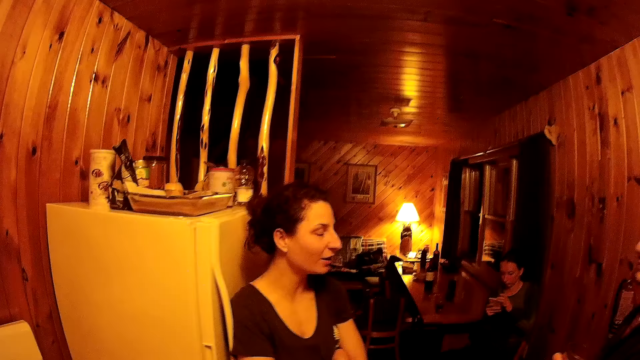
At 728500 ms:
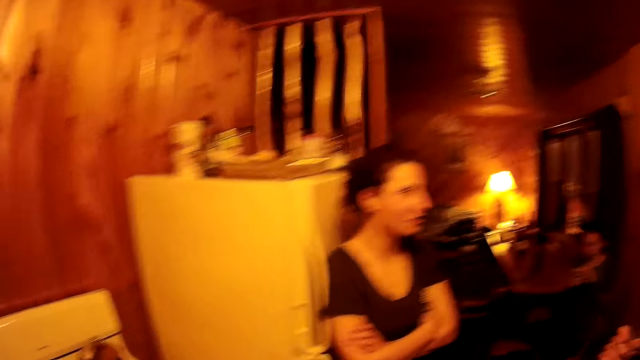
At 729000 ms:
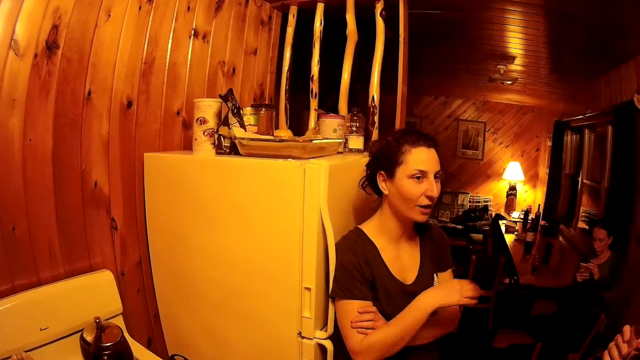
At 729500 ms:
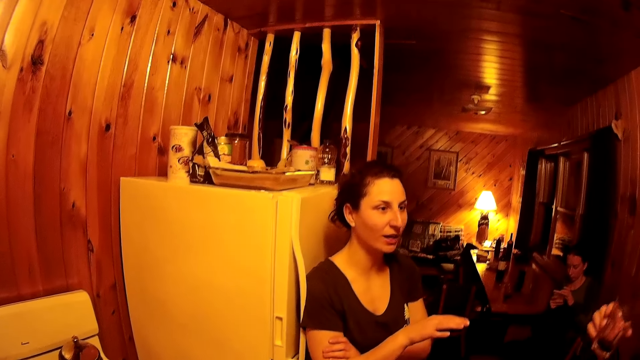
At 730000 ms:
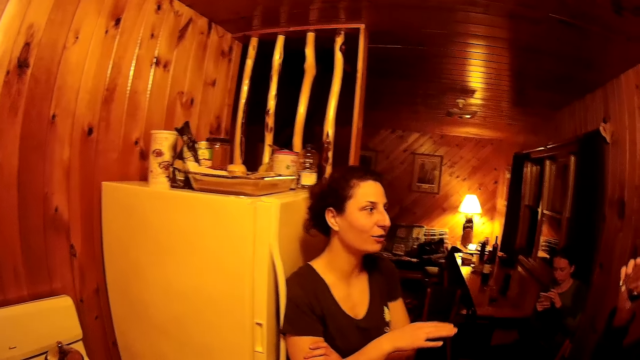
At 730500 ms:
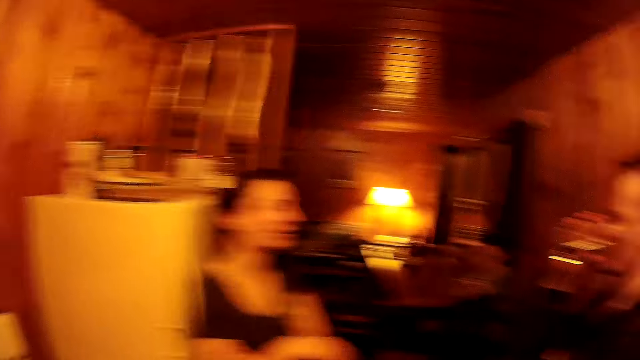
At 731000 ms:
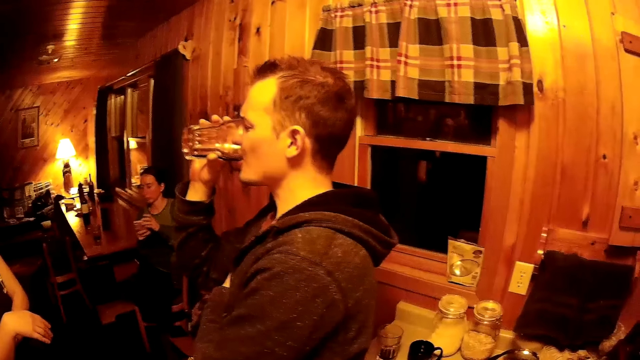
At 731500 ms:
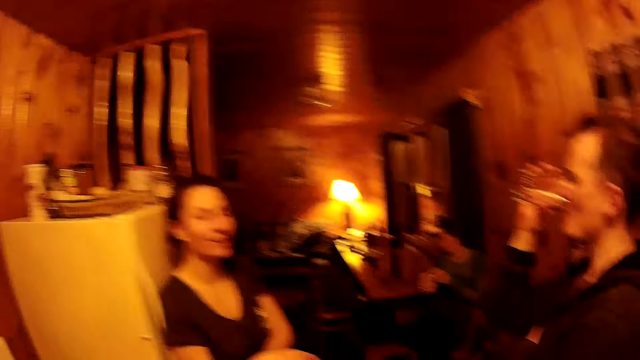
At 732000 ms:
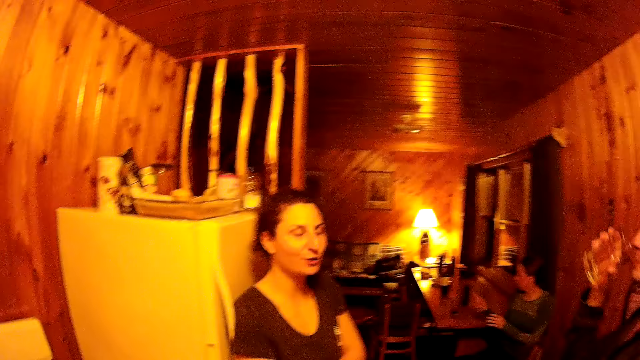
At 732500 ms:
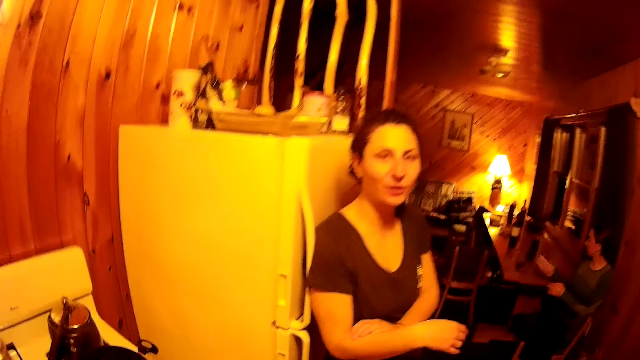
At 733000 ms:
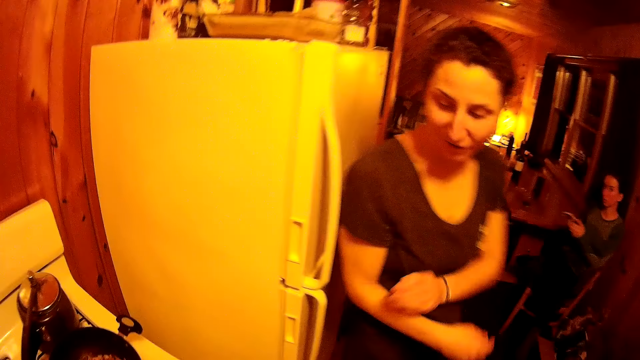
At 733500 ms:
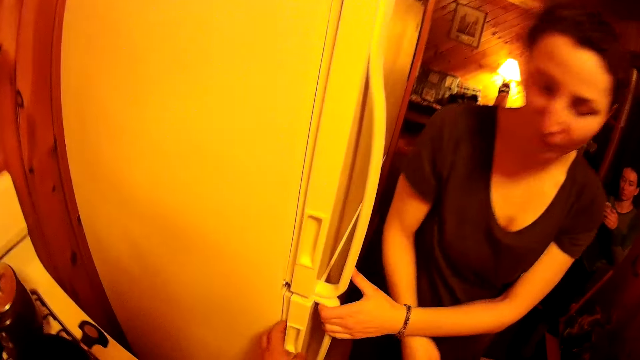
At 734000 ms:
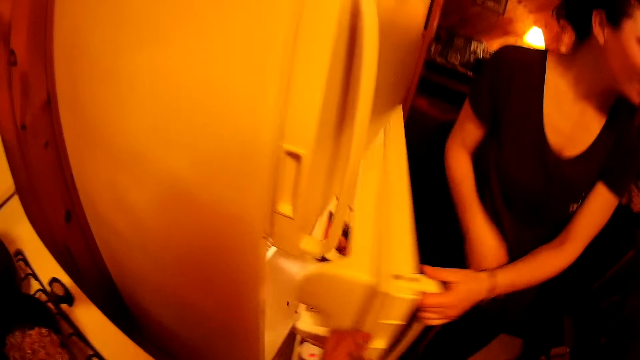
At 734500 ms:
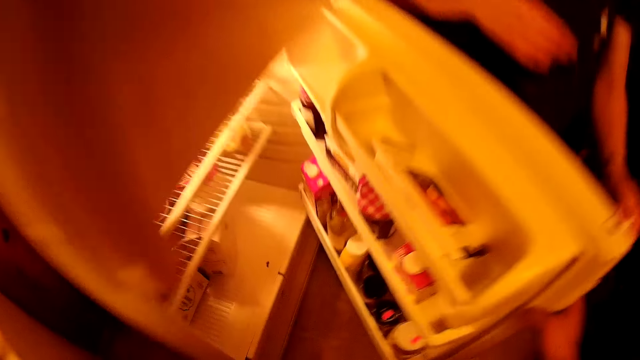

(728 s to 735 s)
The camera wearer looks at a man. A man sips a drink. The camera wearer moves towards the fridge. They open the fridge. A woman assists the camera wearer to open the fridge.

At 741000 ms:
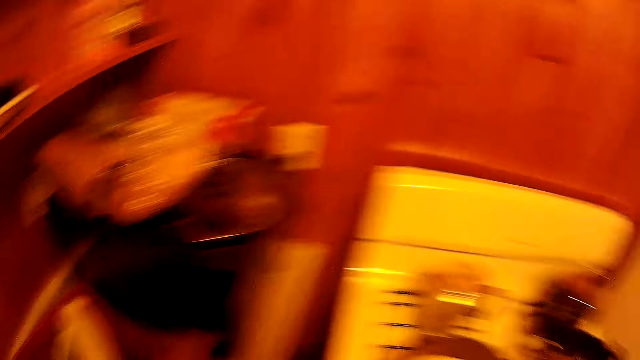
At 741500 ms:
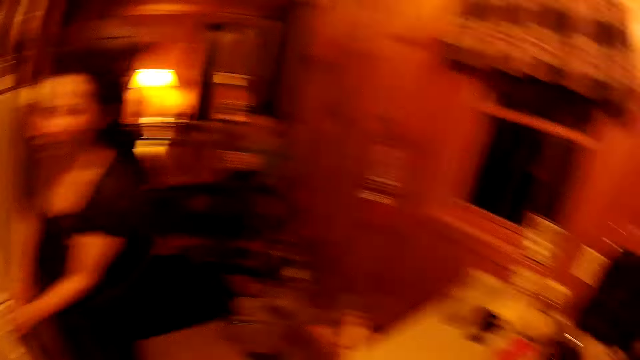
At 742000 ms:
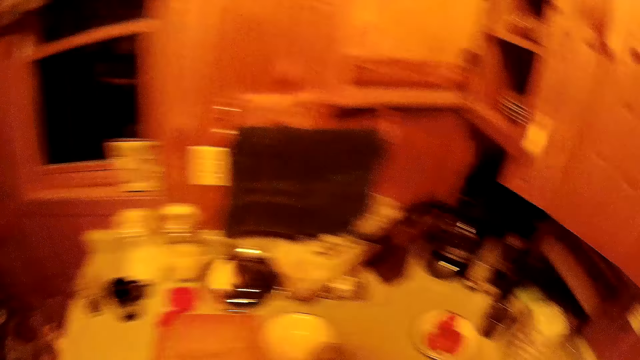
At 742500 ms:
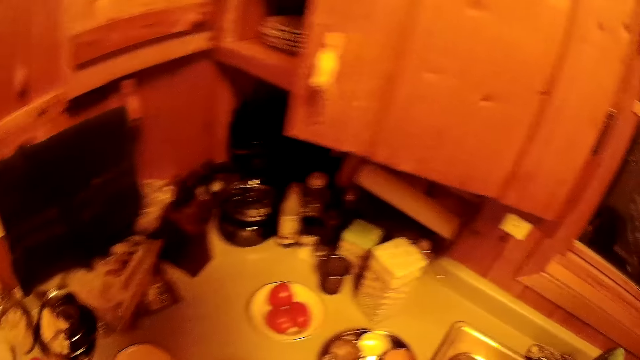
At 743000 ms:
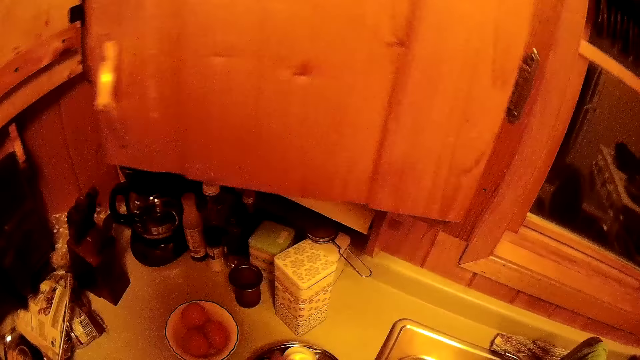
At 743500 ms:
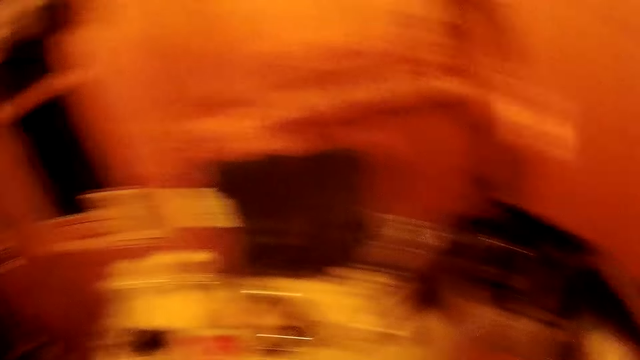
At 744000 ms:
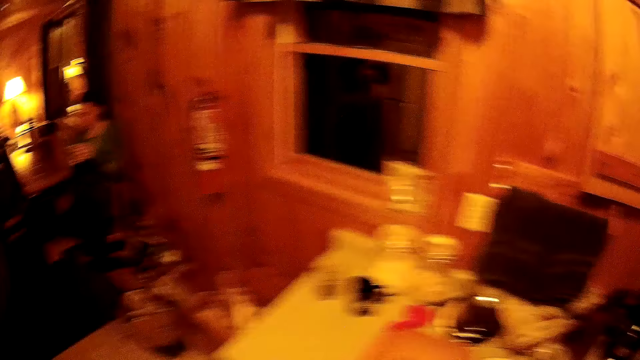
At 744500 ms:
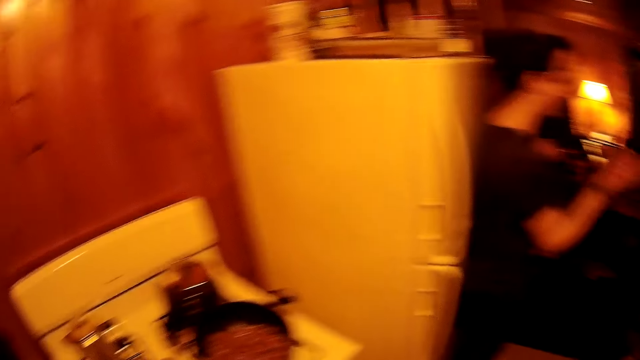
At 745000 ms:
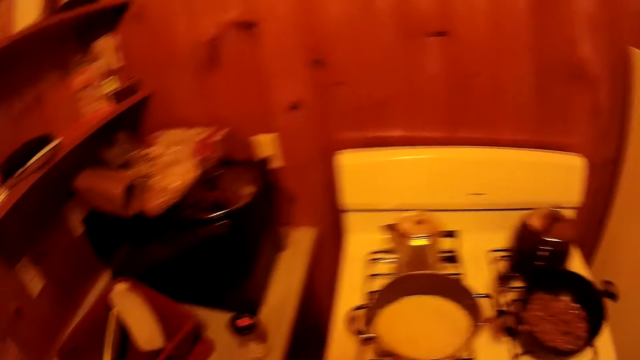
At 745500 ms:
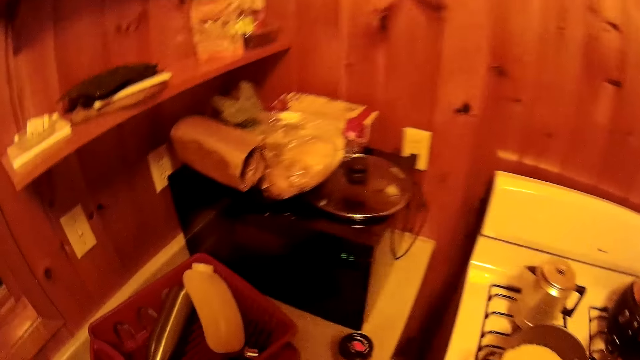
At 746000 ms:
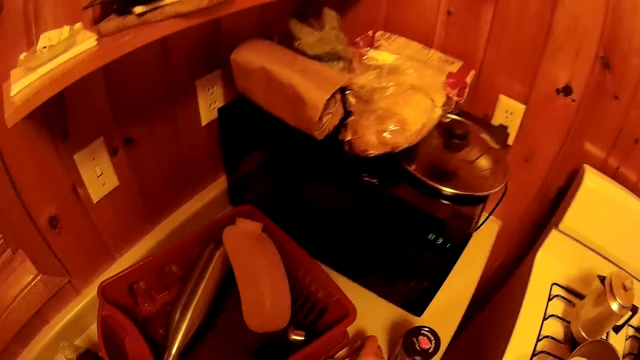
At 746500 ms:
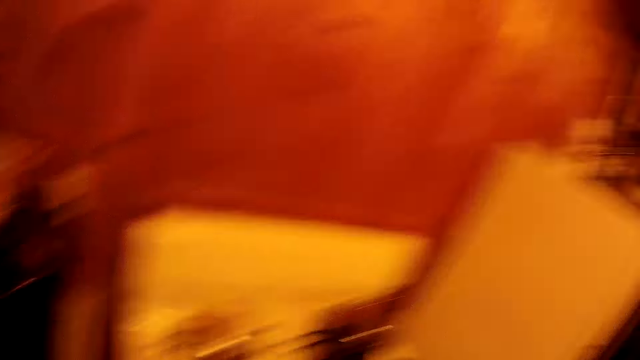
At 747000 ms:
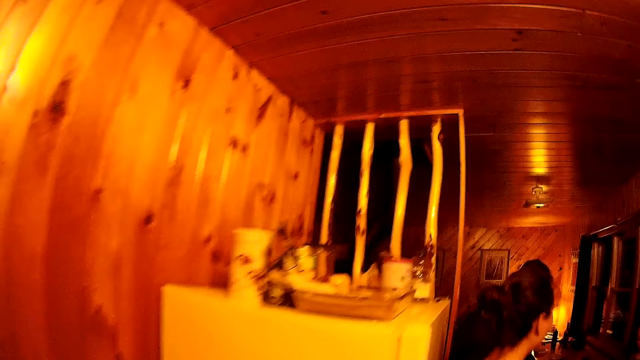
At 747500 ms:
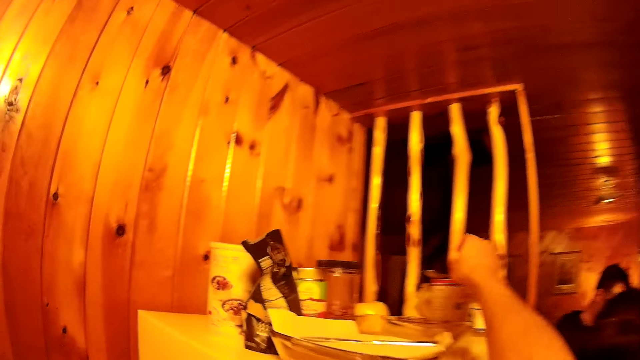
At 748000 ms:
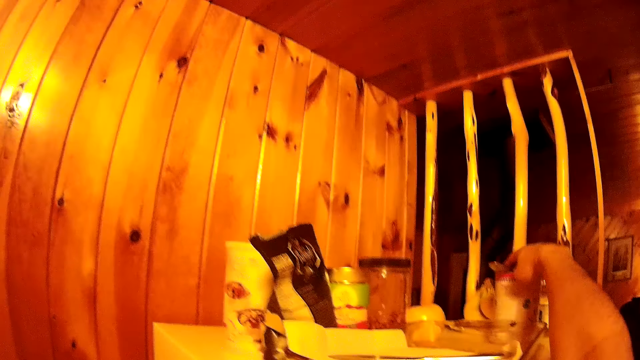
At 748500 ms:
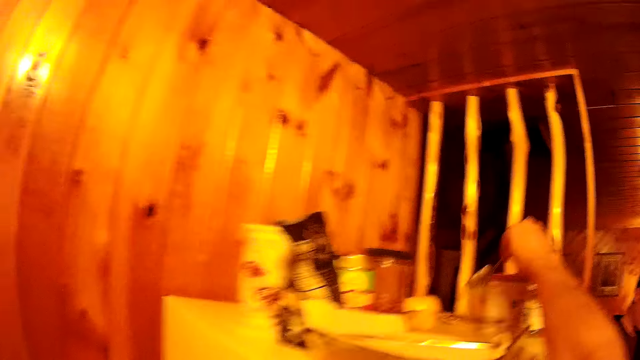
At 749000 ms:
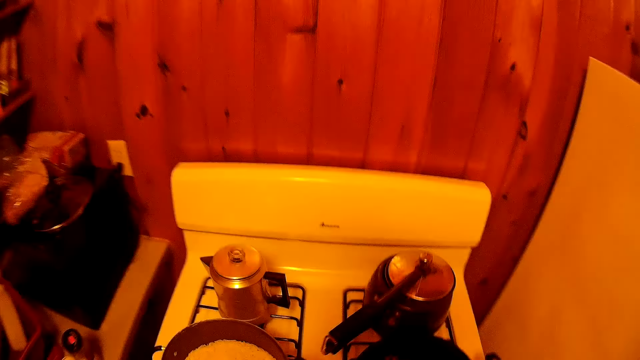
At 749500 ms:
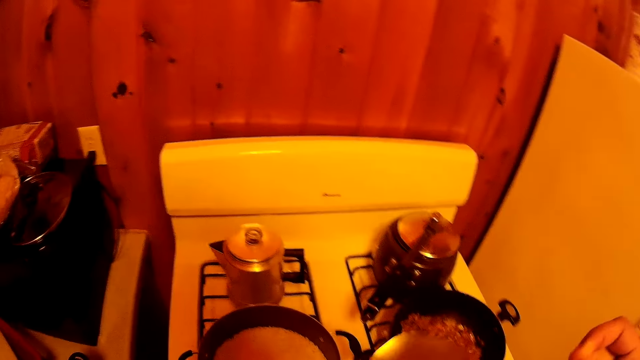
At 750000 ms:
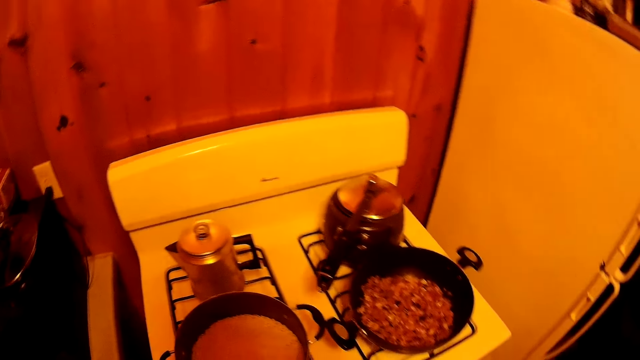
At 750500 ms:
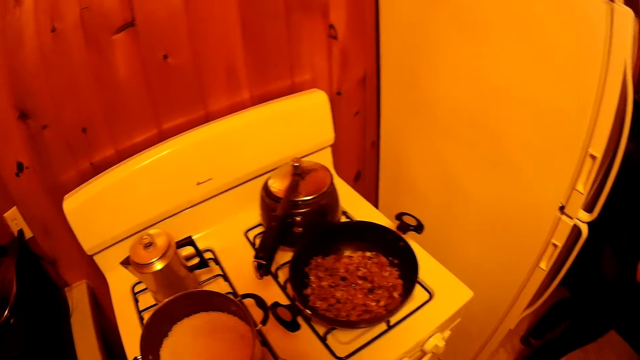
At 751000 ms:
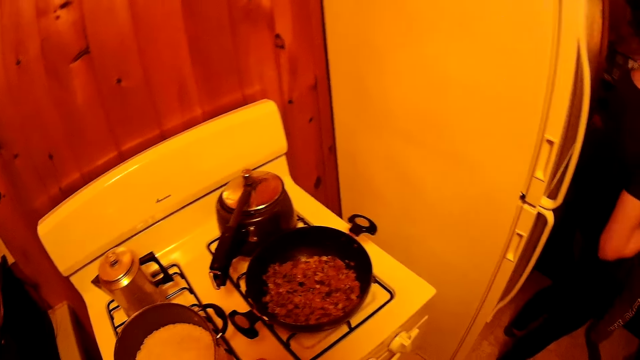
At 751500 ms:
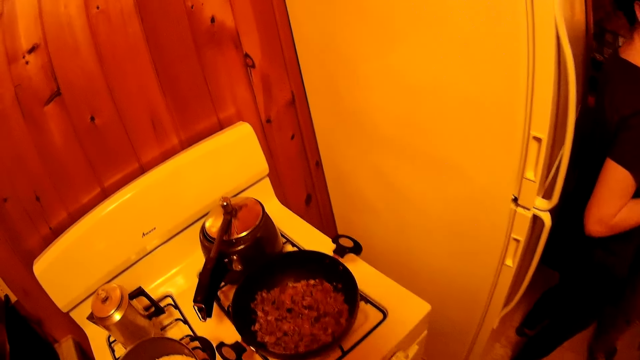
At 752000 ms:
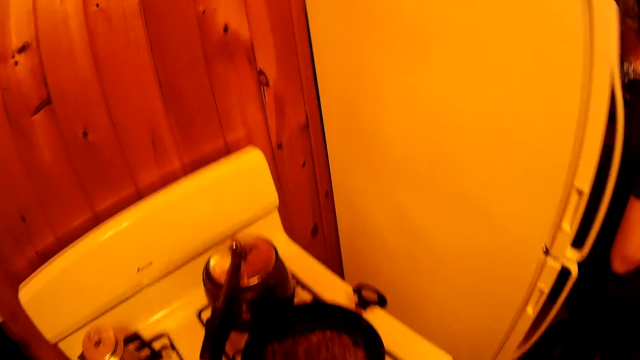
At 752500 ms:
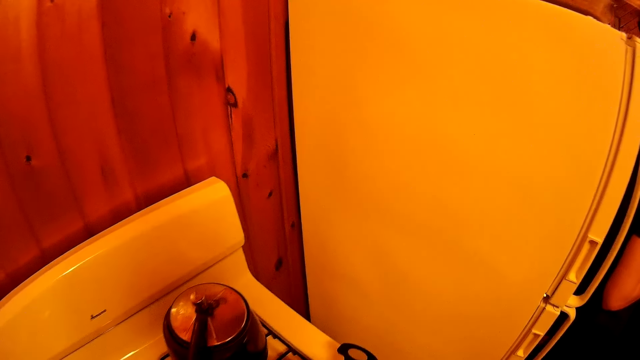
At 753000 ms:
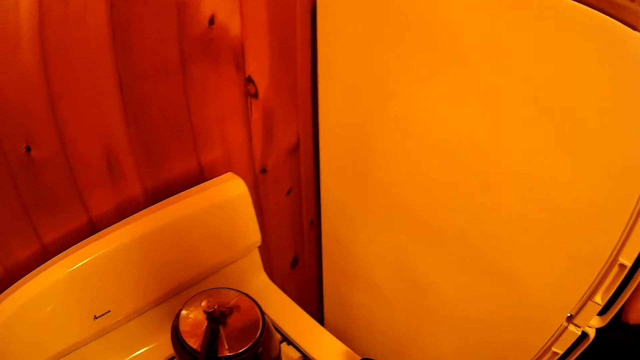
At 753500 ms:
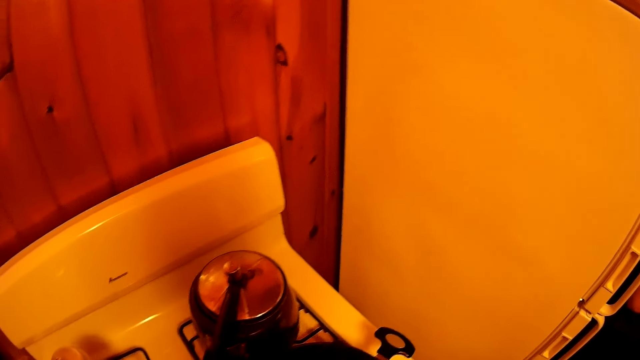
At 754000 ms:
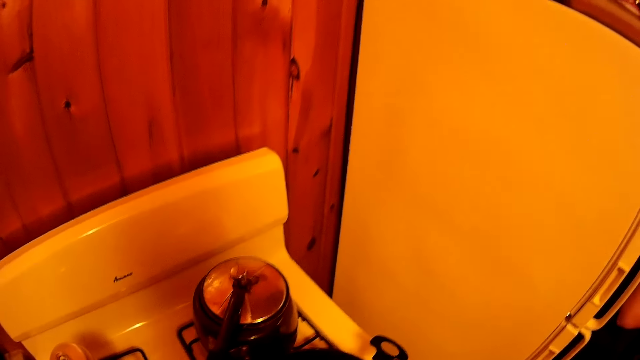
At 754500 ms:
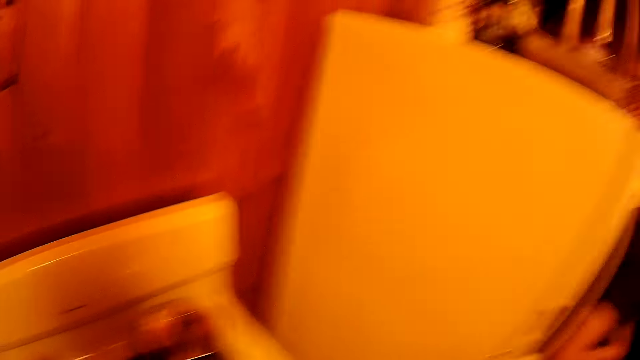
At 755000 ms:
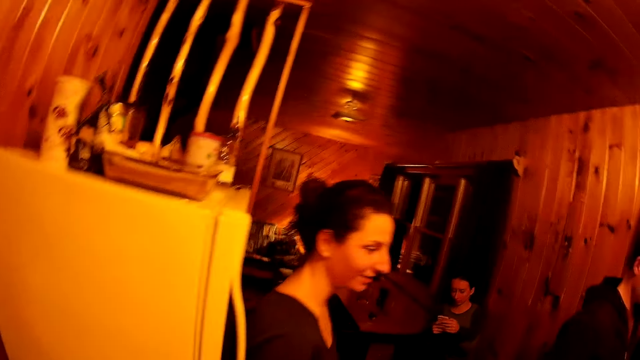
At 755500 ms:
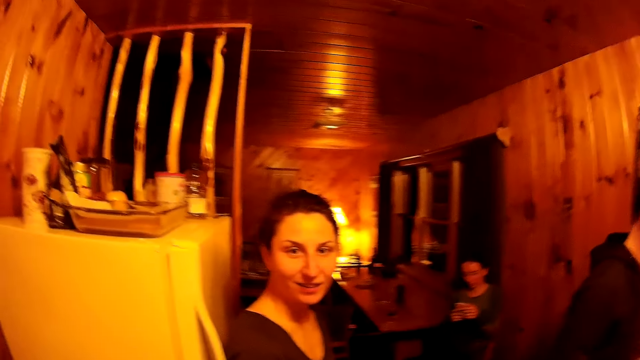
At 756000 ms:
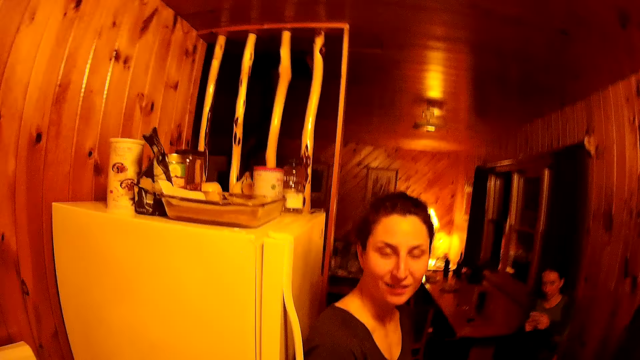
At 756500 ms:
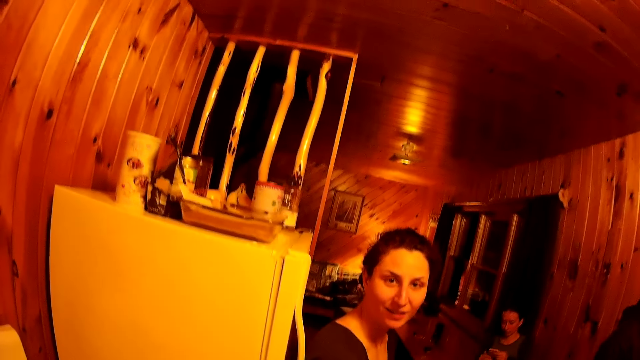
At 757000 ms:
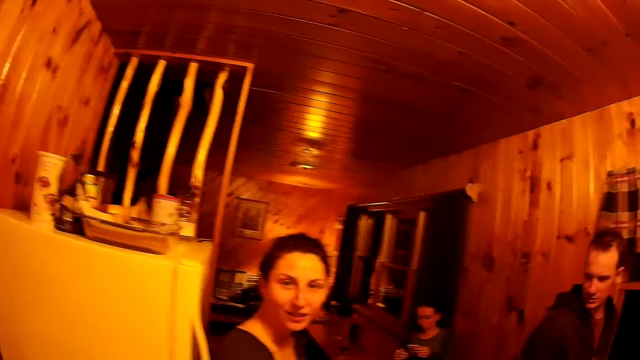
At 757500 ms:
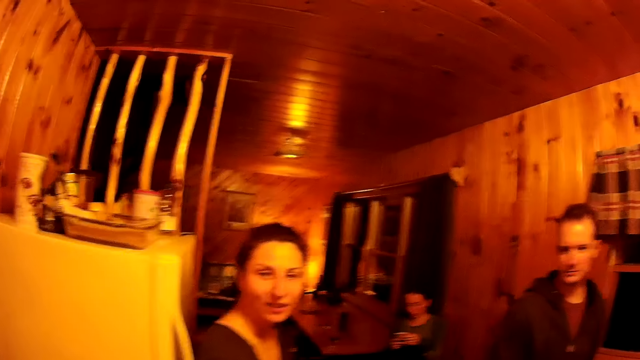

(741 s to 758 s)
The camera wearer turns beside the worktop. They look around the worktop. They turn towards the cooker. They touch something on the worktop. They walk to the fridge. They pick up a spatula. They walk around the room. They move the spatula in the hand. They stand in front of the cooker. They look at a woman.
